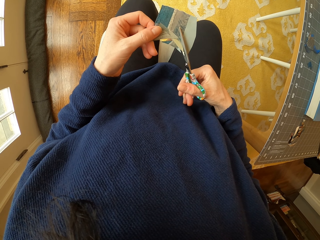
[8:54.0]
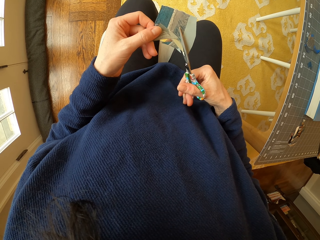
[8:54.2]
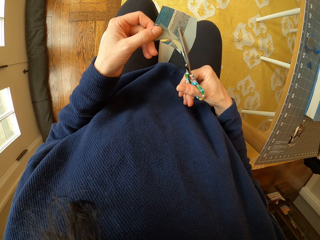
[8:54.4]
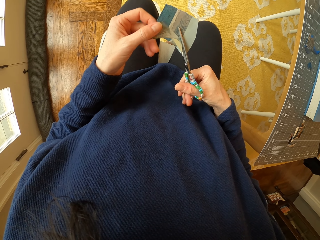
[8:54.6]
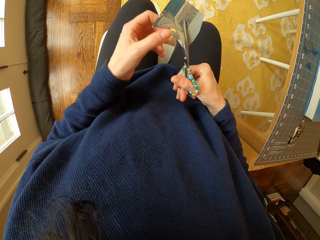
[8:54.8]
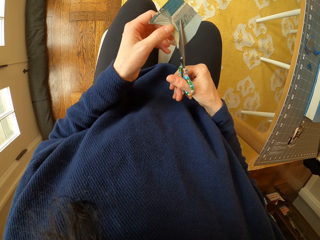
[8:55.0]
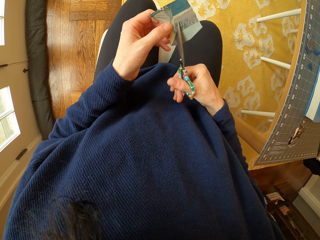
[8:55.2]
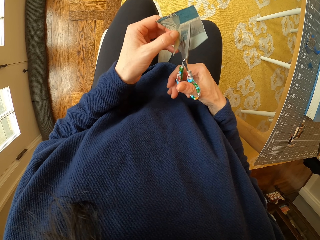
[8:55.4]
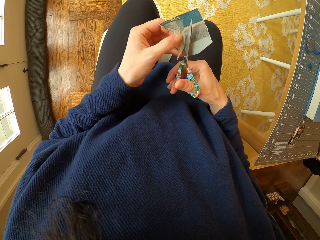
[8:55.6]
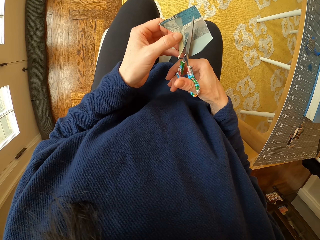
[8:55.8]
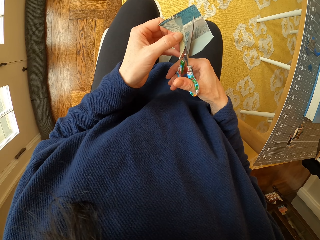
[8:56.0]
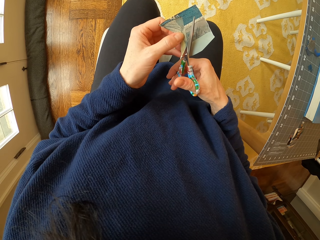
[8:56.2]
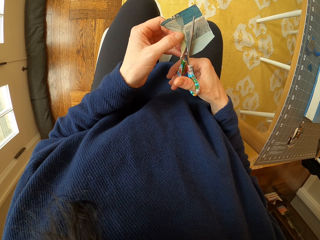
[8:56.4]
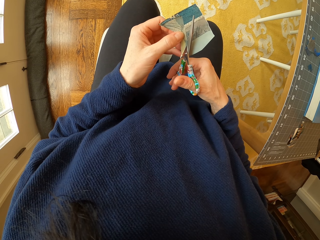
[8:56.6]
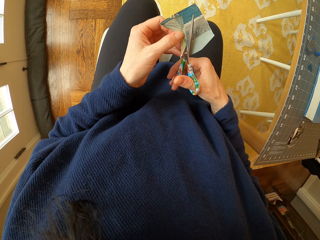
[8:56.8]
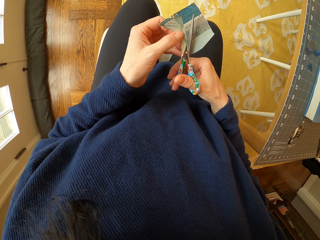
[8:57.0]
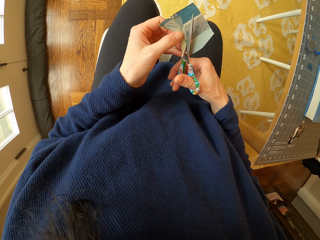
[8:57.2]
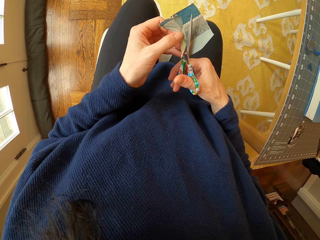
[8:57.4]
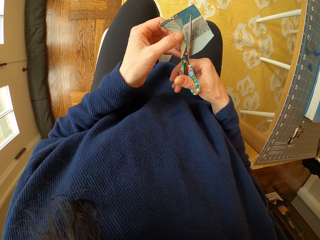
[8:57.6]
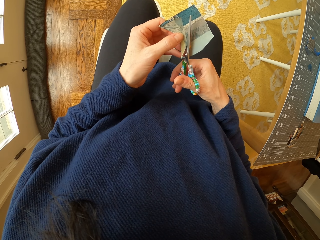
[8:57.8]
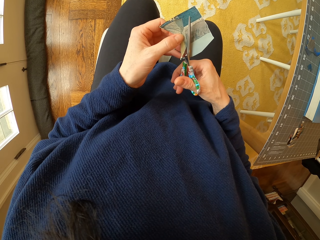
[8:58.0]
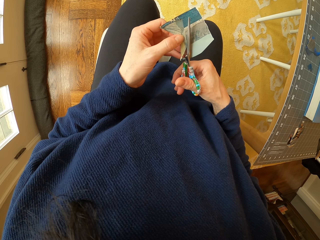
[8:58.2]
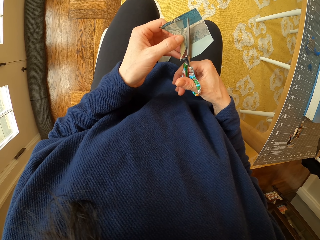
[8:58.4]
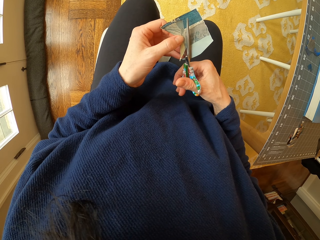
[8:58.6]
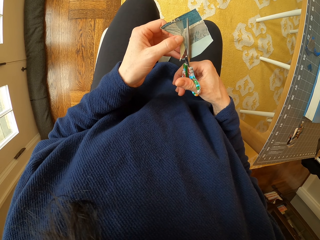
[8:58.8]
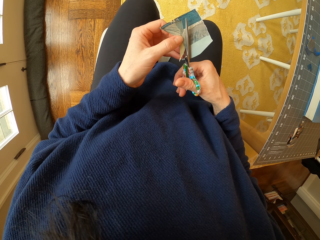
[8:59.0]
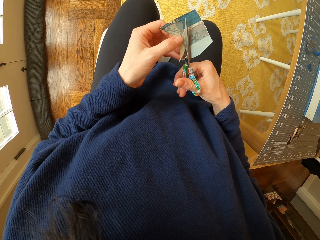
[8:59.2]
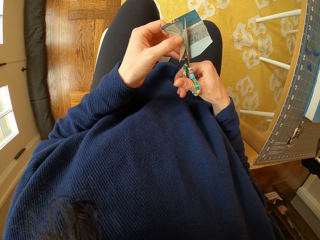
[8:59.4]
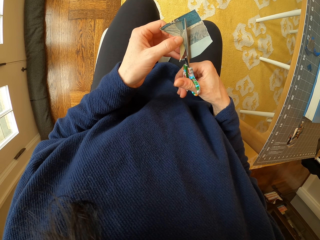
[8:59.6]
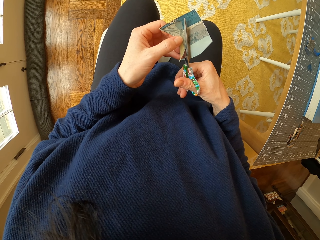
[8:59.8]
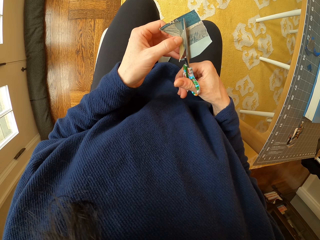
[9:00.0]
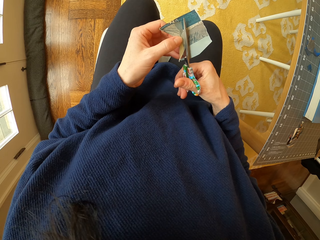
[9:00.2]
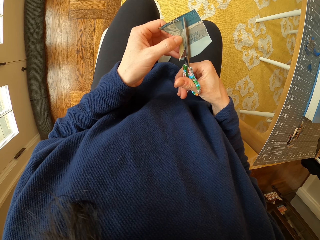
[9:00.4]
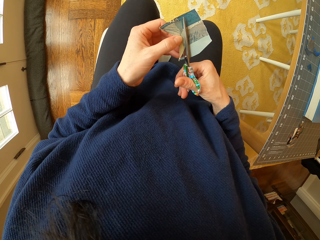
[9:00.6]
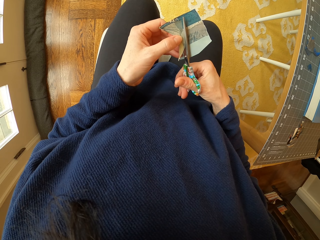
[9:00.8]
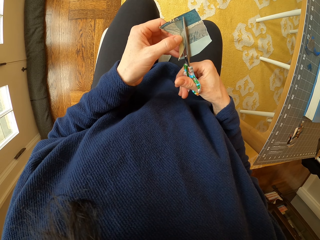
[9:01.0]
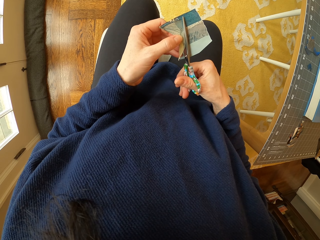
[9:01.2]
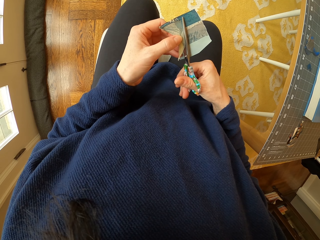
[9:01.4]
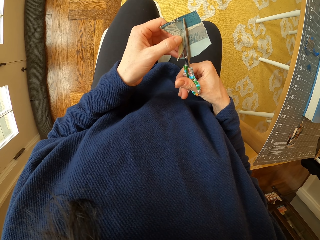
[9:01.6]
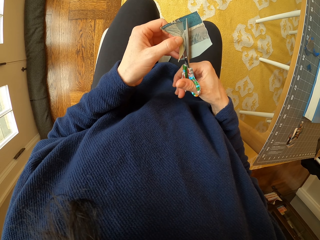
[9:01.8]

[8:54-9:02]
The camera wearer moves the hand. They adjust the scissors. They cut the piece of paper with the scissors.

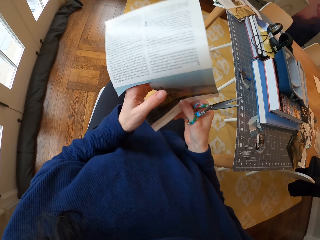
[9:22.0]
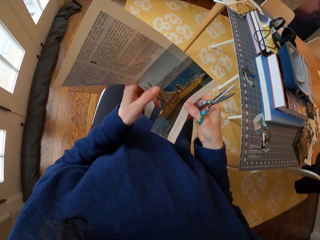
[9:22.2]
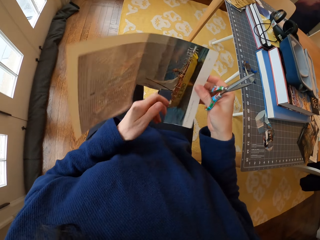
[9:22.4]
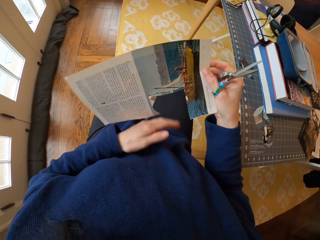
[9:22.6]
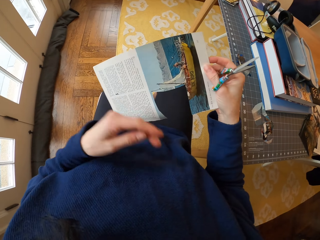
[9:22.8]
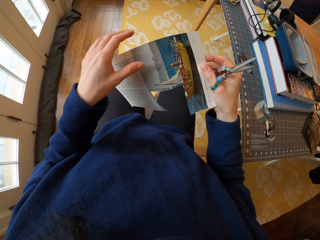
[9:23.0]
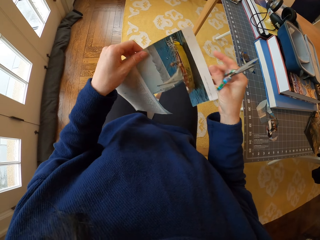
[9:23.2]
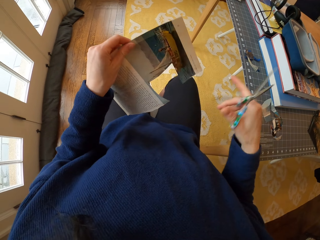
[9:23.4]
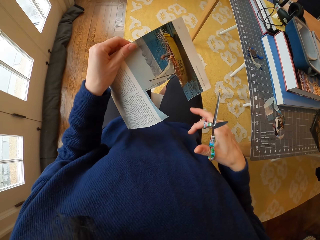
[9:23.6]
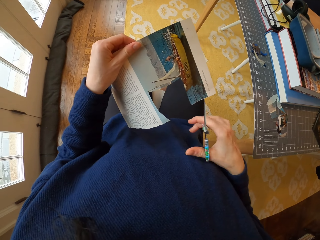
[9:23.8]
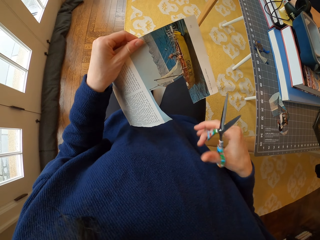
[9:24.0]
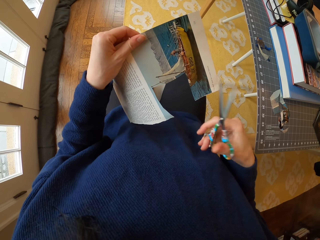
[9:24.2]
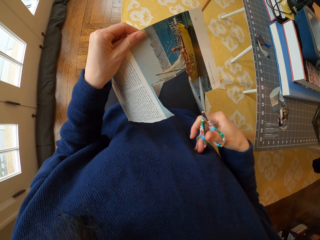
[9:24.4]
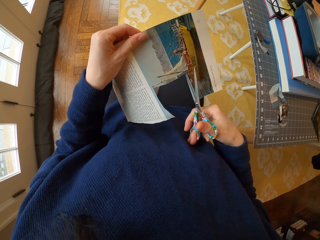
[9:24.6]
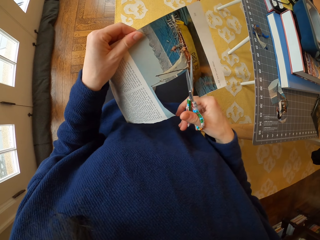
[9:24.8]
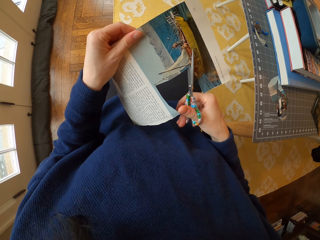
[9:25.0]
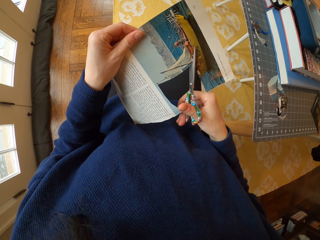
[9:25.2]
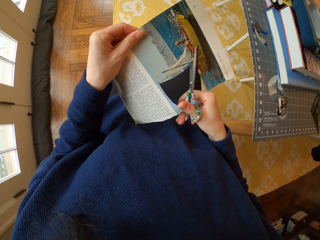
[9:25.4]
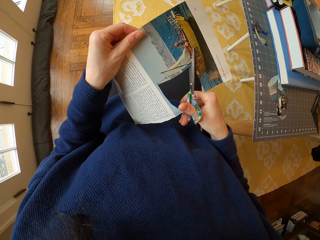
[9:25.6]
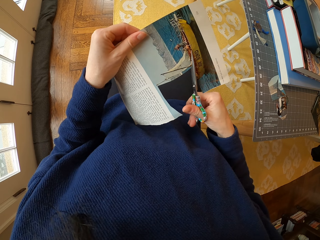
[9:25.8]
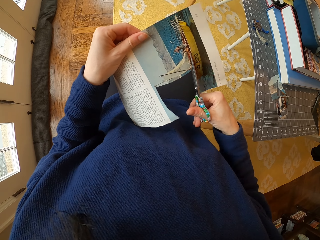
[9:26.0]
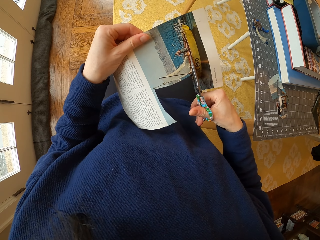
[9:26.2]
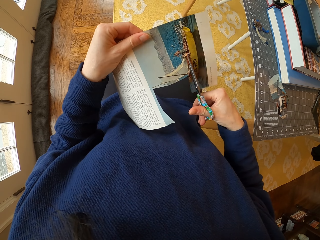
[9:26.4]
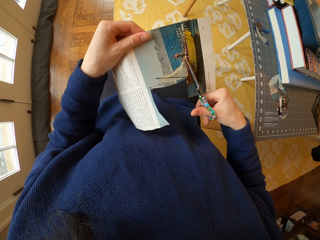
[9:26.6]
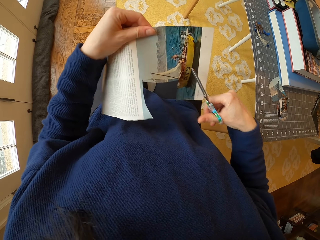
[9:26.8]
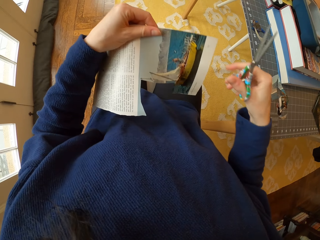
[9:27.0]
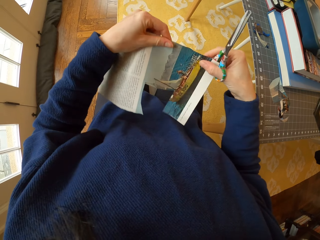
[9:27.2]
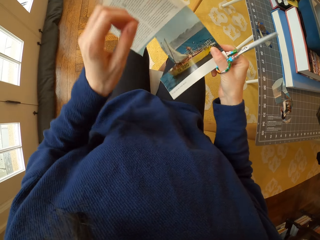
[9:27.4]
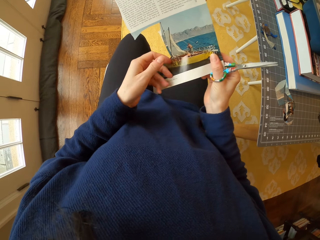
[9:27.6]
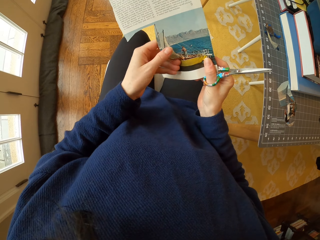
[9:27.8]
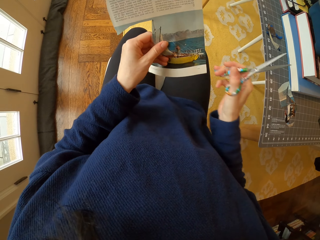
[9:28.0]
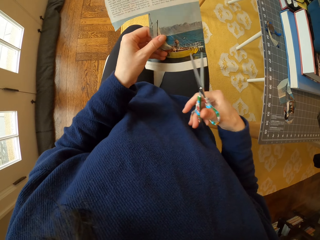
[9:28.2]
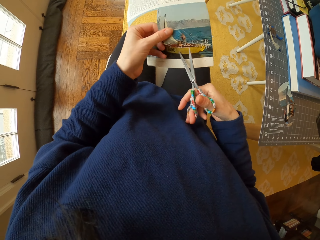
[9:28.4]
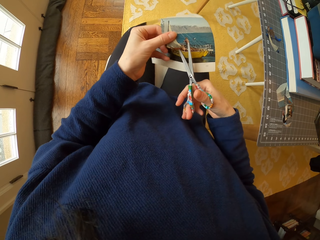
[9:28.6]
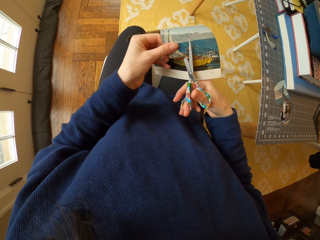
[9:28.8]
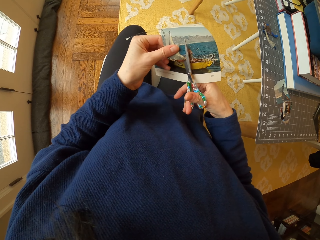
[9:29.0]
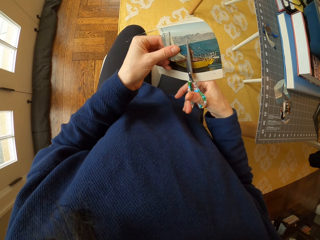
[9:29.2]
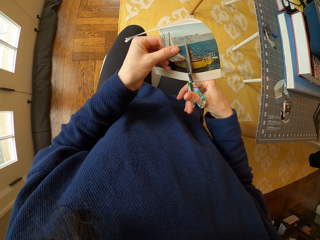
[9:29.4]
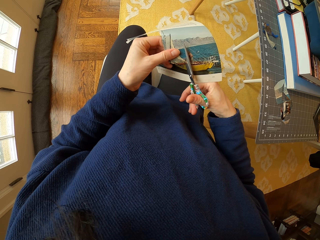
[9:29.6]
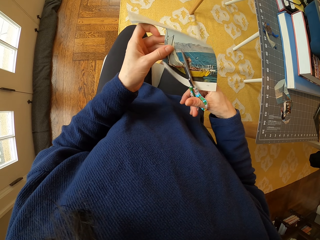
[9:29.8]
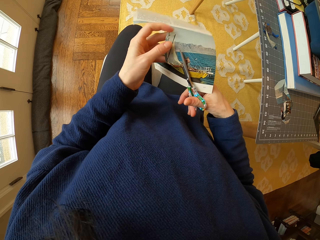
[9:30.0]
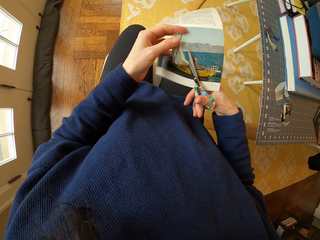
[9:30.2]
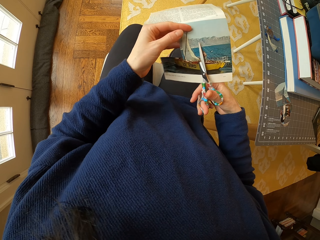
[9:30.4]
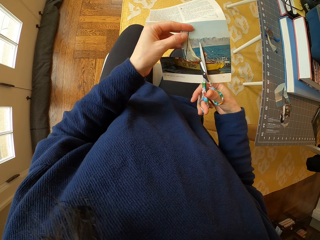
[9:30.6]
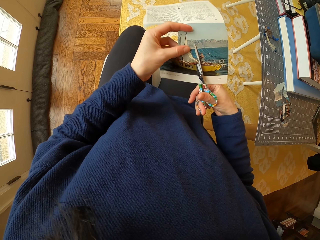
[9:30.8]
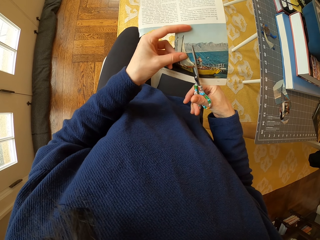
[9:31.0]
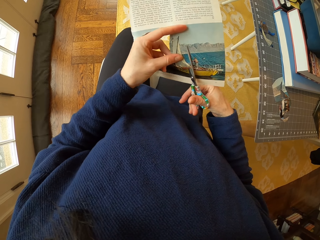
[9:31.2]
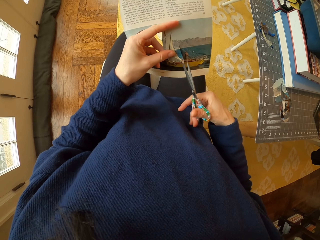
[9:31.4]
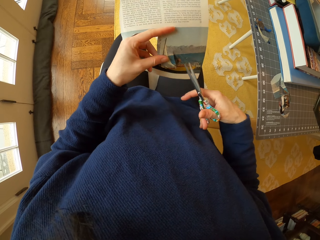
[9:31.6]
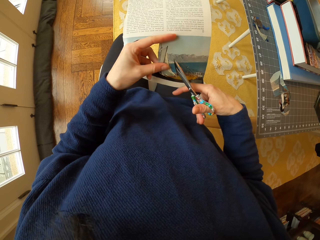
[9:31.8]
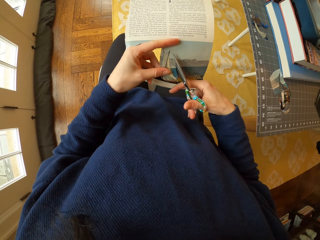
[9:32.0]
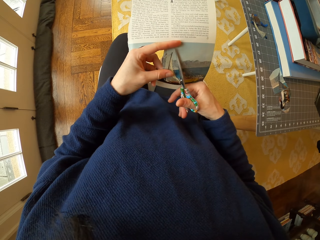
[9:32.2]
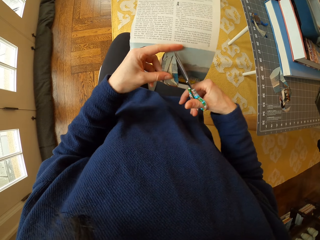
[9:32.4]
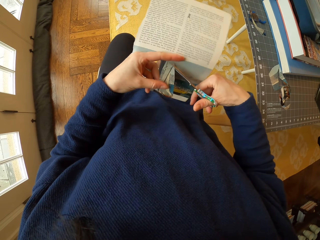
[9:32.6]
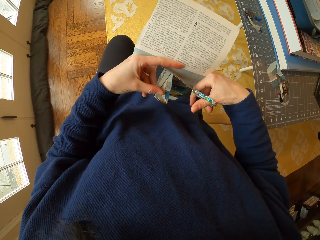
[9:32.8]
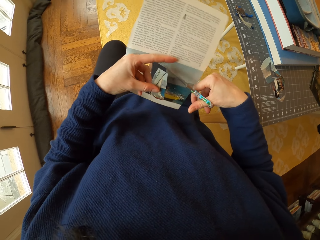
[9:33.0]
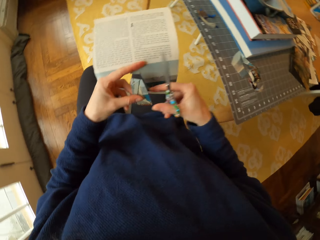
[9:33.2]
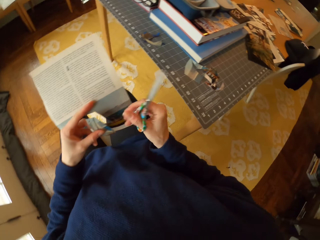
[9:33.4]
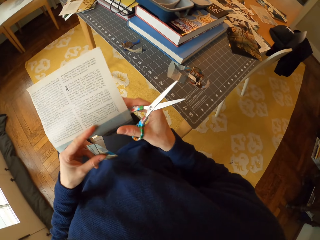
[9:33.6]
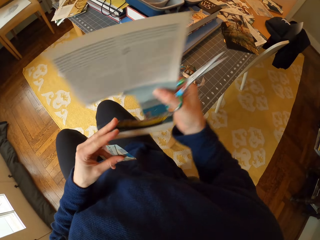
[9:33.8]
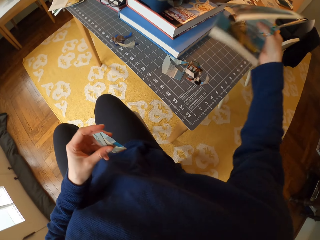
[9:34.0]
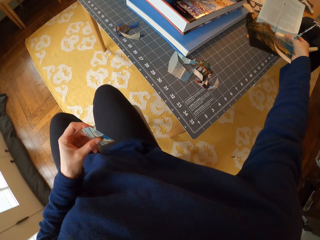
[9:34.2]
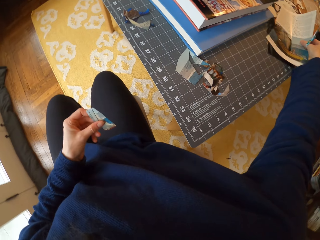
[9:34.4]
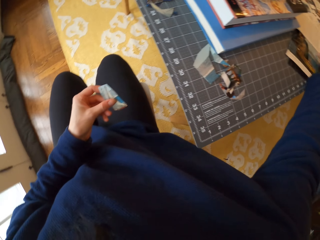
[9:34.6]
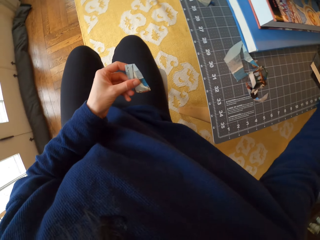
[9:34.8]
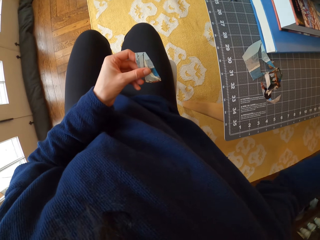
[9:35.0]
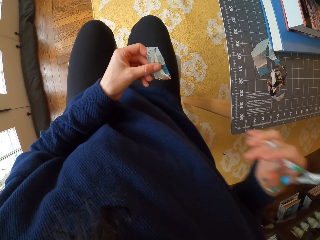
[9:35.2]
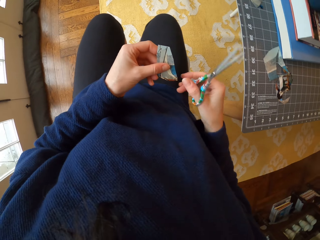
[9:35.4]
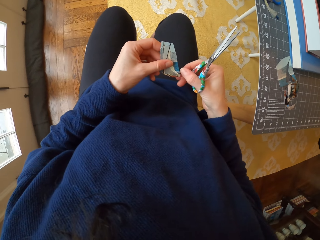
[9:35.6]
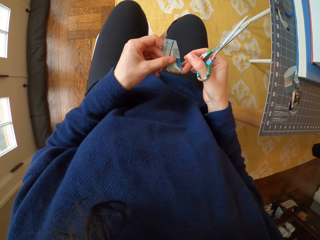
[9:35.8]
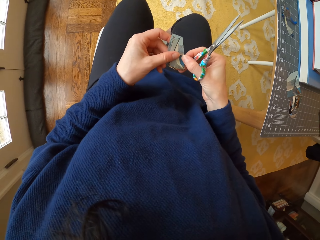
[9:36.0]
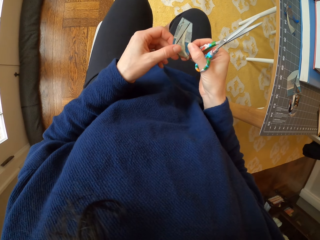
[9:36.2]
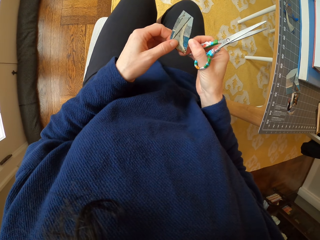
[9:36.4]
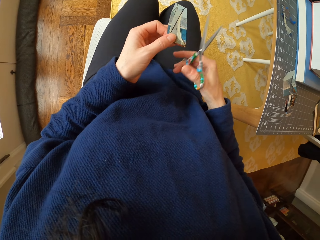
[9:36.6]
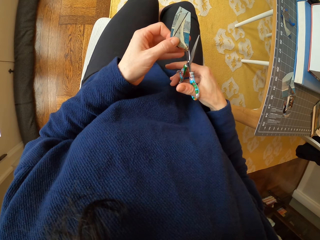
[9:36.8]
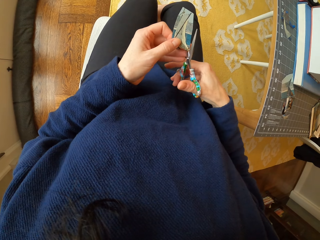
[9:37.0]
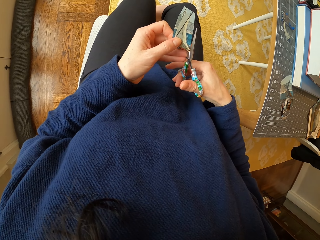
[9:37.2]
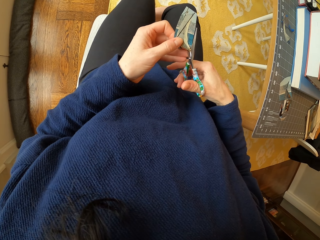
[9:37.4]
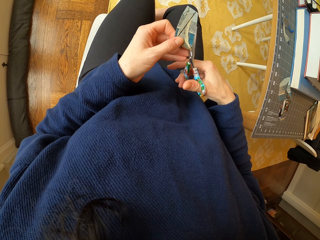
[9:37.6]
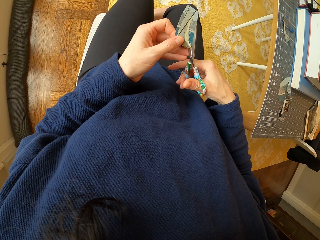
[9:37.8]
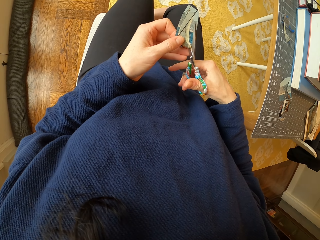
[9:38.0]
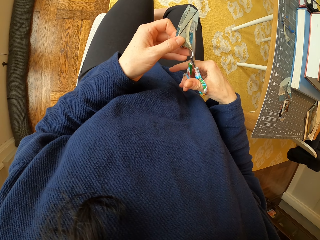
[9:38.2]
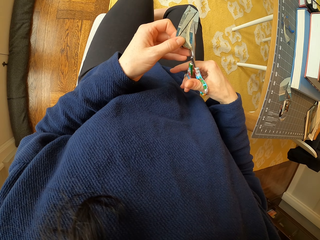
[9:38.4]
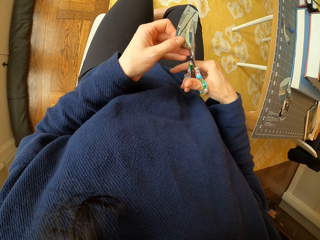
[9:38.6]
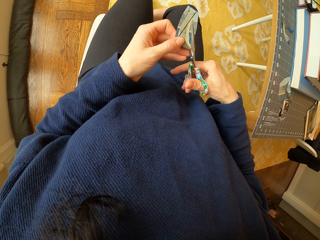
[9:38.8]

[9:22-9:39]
The camera wearer passes the paper to the left hand. They adjust the scissors in the hand. They cut the paper with the scissors. They pass the paper to the right hand. They pass the paper to the left hand. They cut the paper with the scissors. They pass the paper to the right hand. They place the paper on the table. They adjust a piece of paper in the hand. They cut the paper with the scissors.
